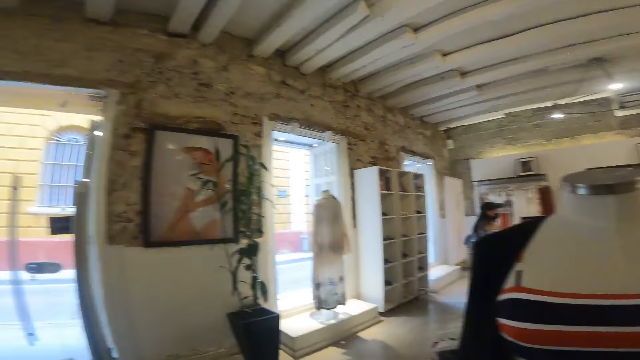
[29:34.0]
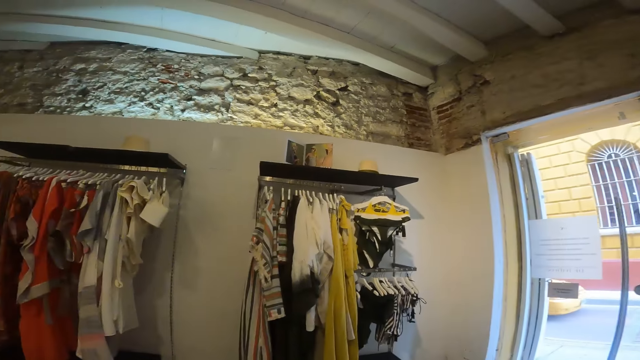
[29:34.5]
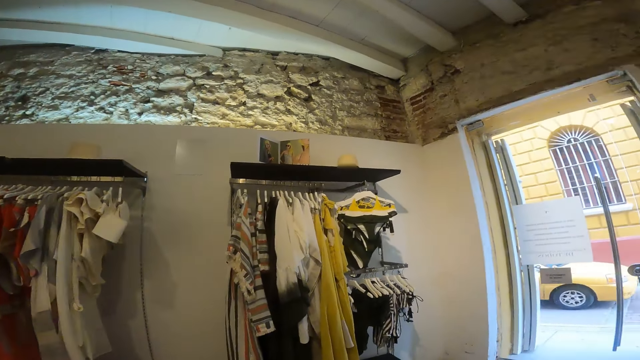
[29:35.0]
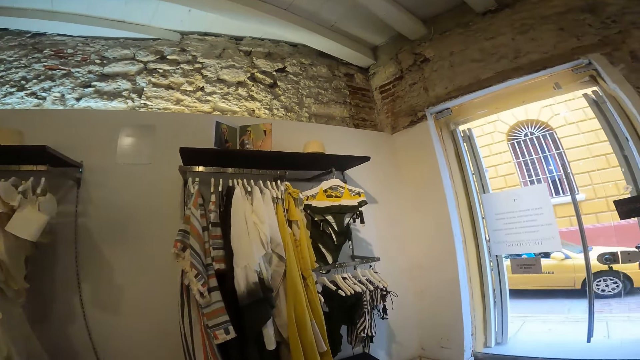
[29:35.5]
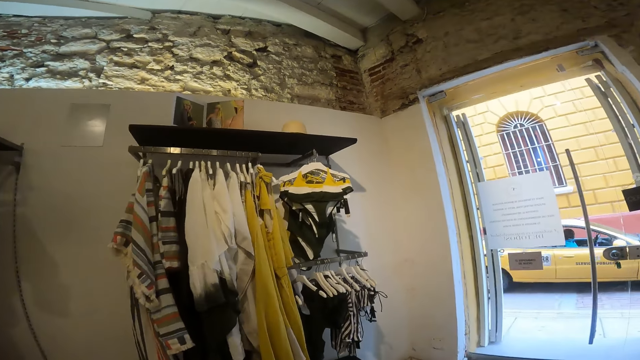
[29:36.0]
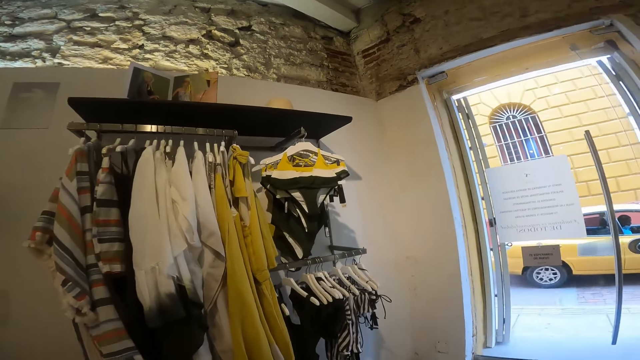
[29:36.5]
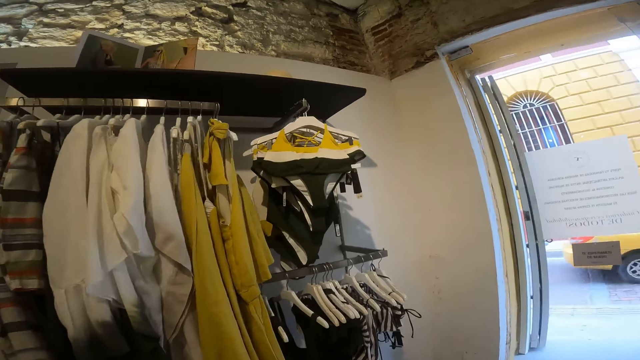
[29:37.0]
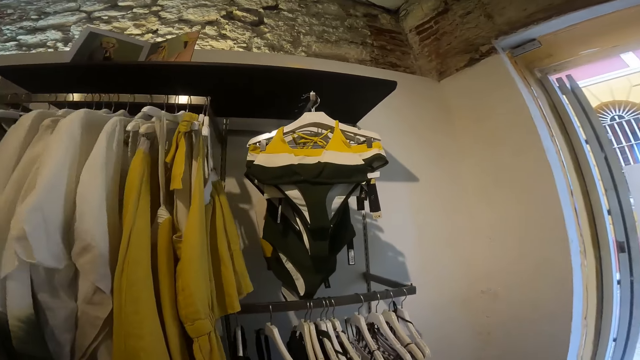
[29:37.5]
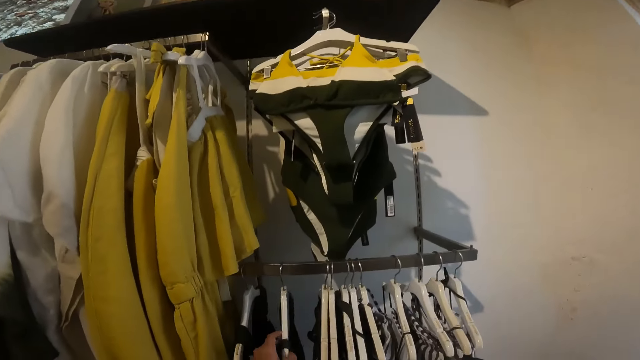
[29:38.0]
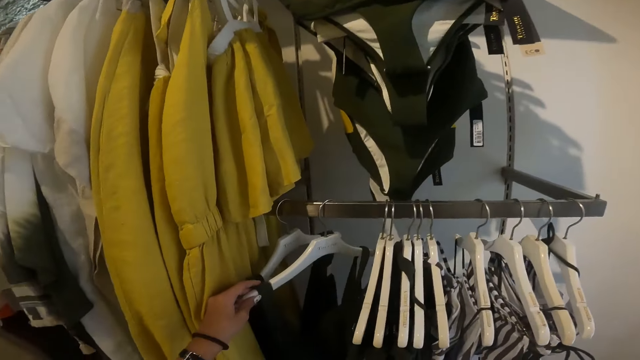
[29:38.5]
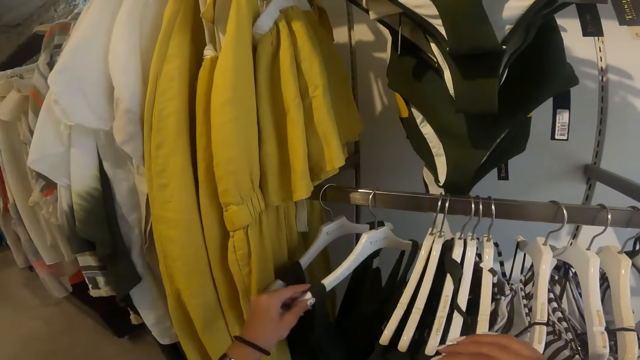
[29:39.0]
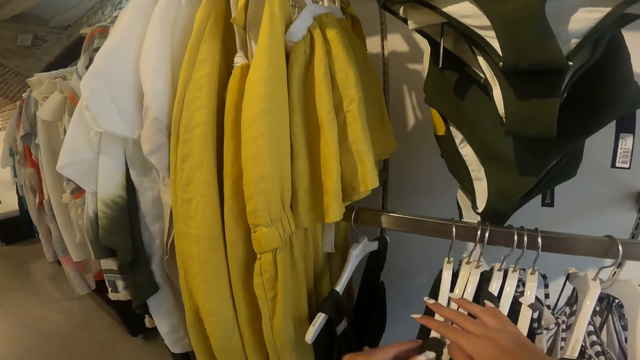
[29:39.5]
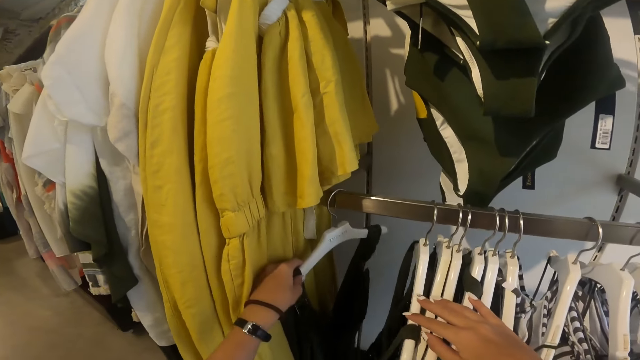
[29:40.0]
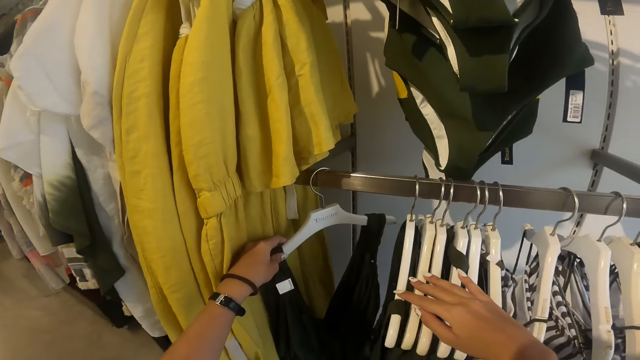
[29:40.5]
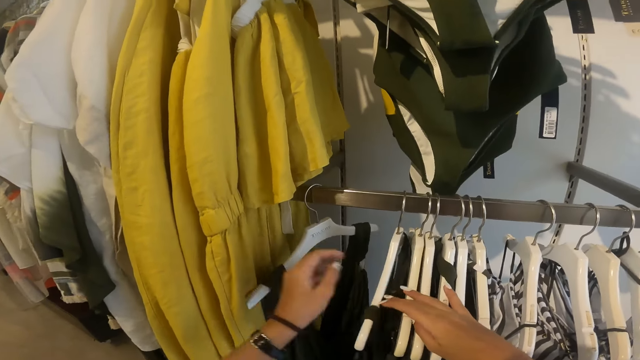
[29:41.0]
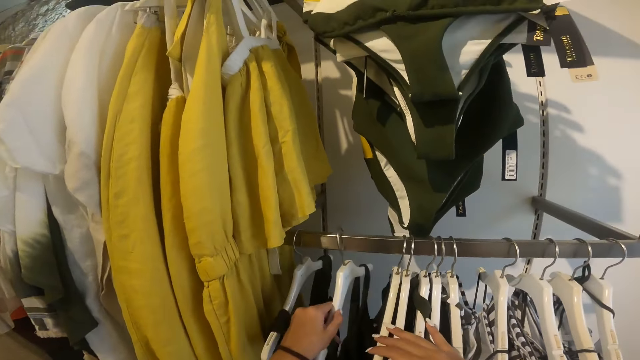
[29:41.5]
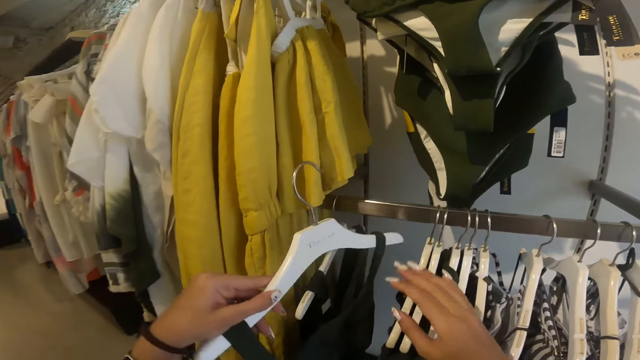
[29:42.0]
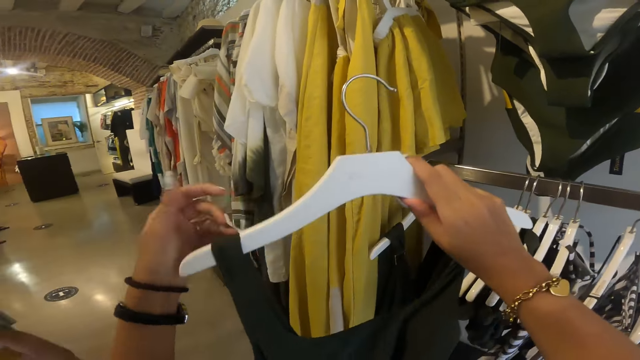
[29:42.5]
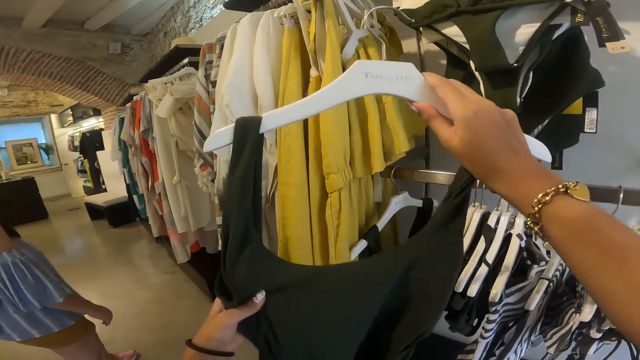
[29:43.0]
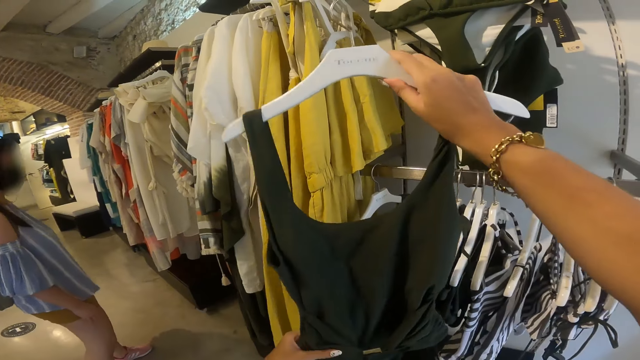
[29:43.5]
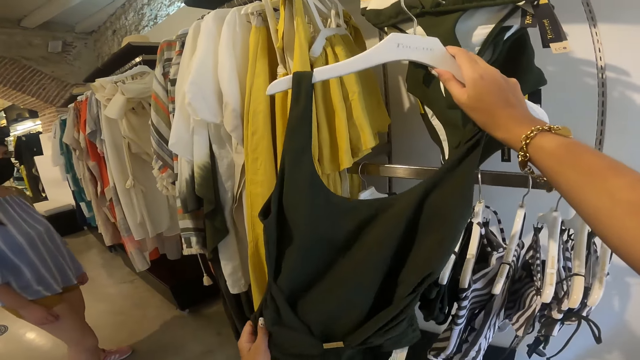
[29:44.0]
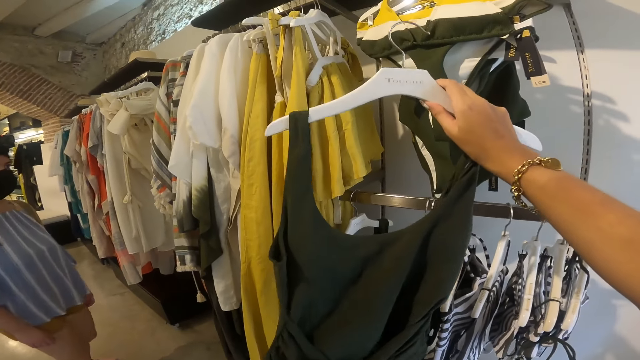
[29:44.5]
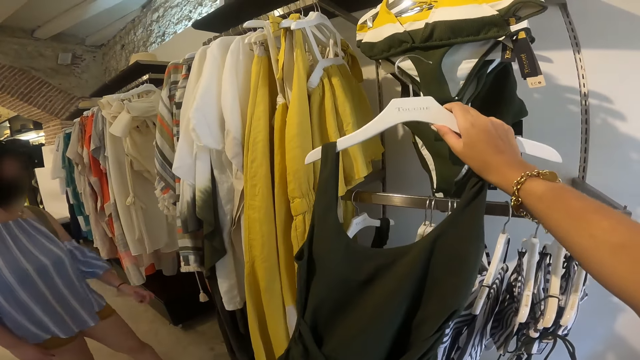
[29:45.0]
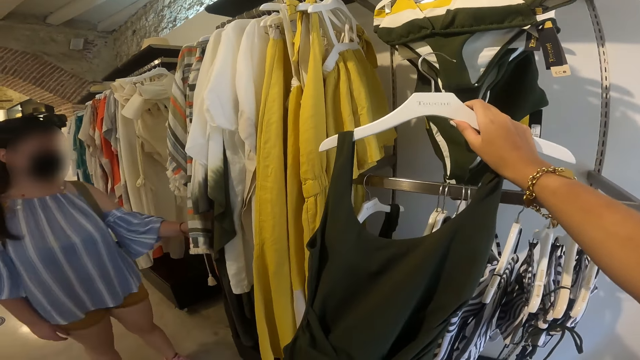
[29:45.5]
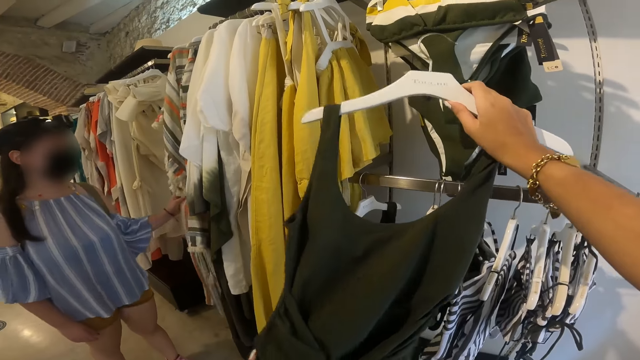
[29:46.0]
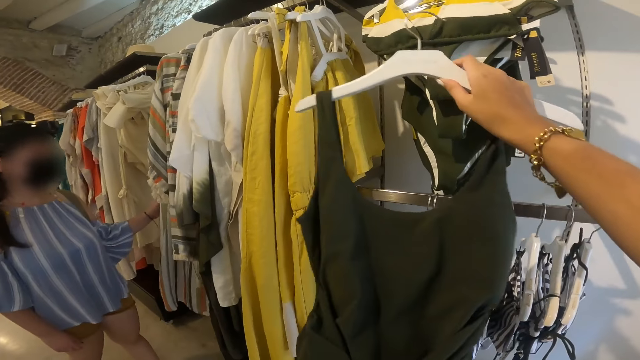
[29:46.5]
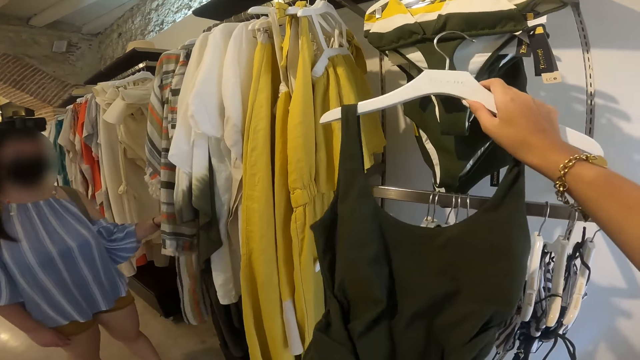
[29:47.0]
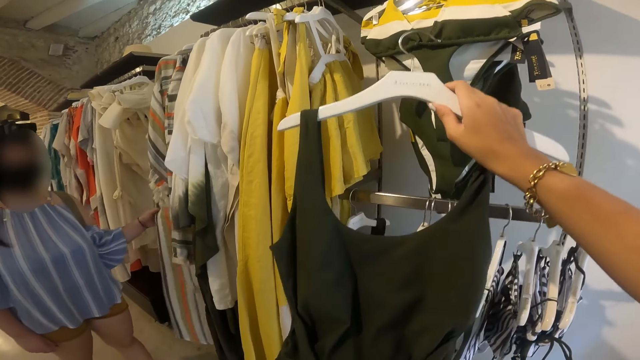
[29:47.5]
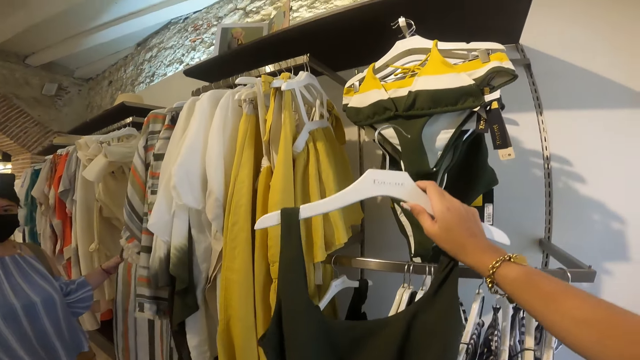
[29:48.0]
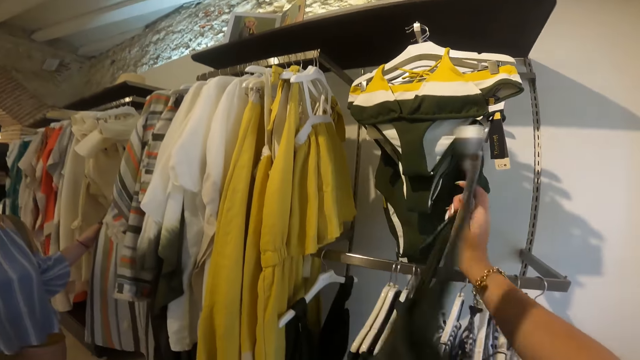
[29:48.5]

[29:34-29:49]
The camera wearer walks around the boutique. She holds some clothes. She sorts through hung clothes on a rack with both hands. She picks up a dress from the rack with her left hand. She holds the dress with both hands. She looks at the dress. The woman holds a dress on a rack with her left hand.

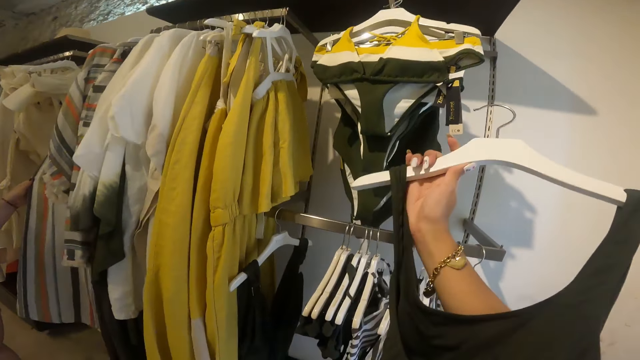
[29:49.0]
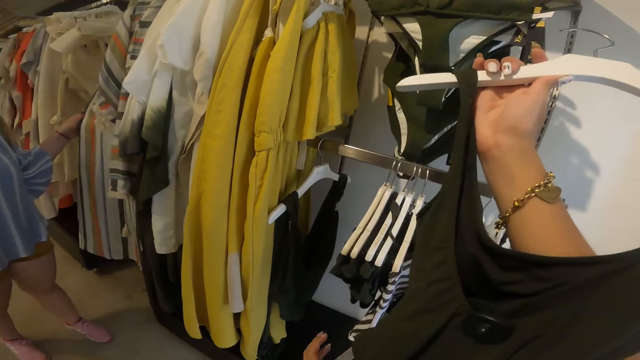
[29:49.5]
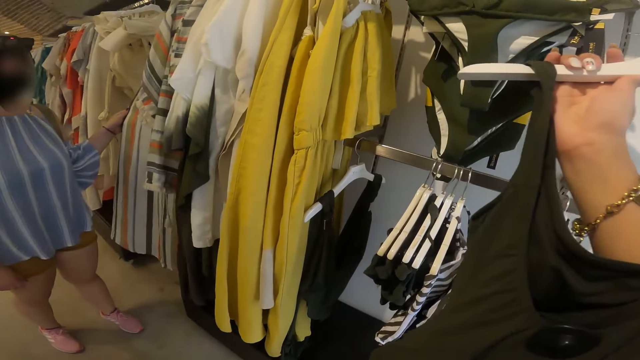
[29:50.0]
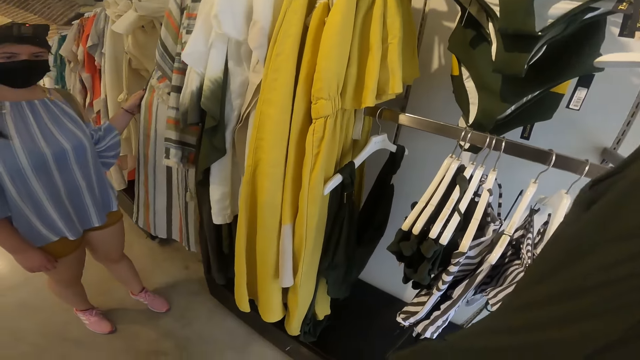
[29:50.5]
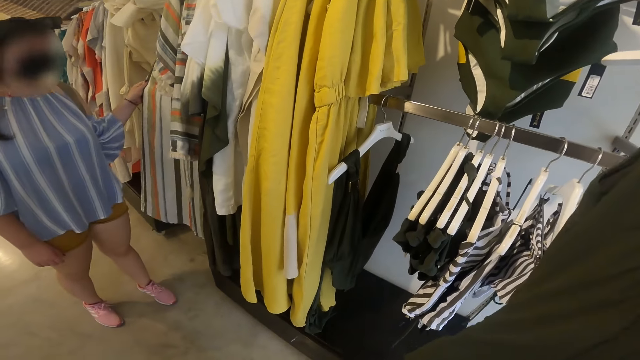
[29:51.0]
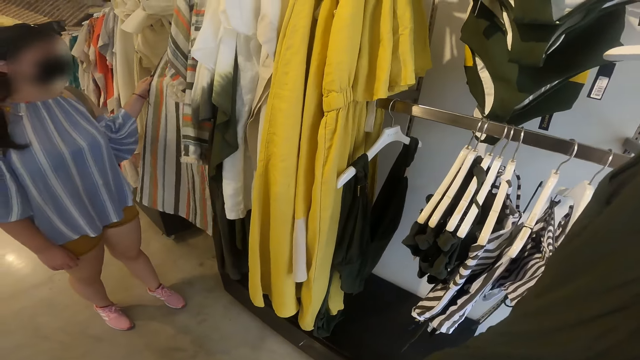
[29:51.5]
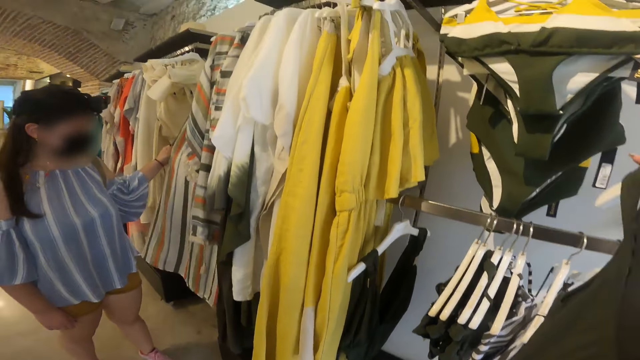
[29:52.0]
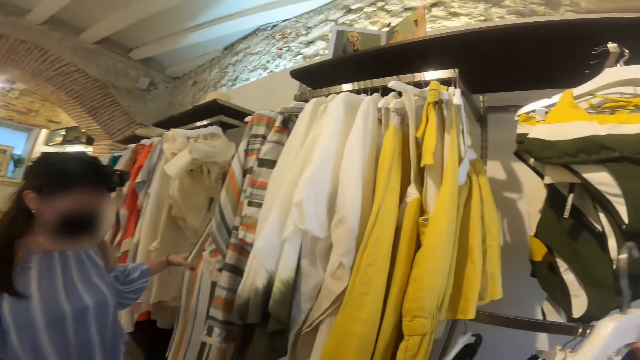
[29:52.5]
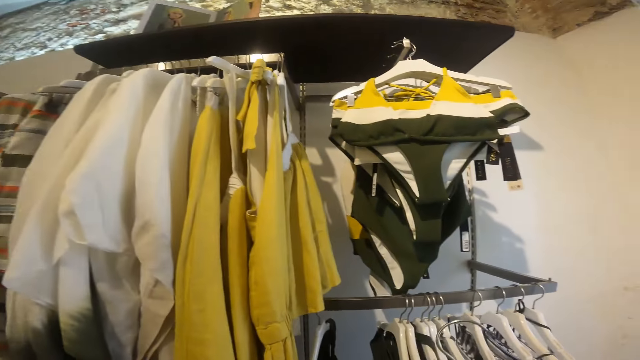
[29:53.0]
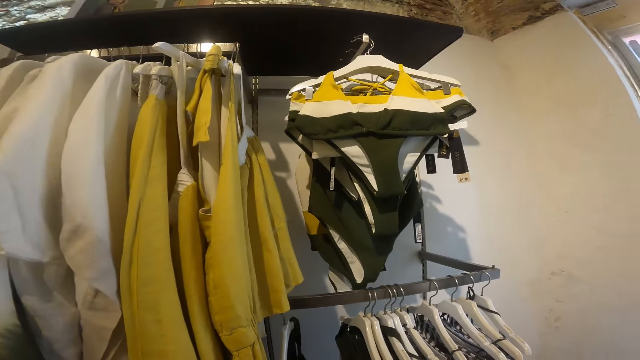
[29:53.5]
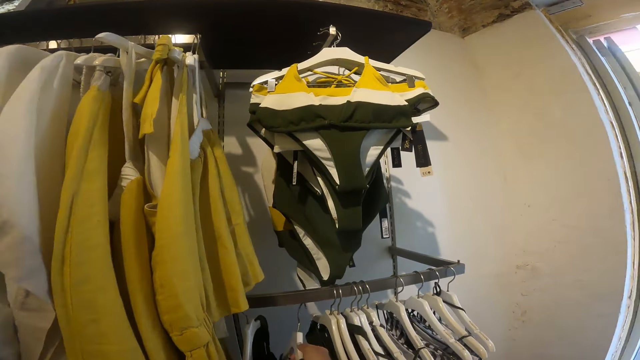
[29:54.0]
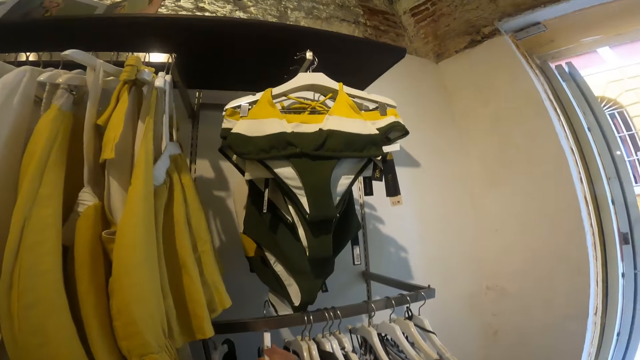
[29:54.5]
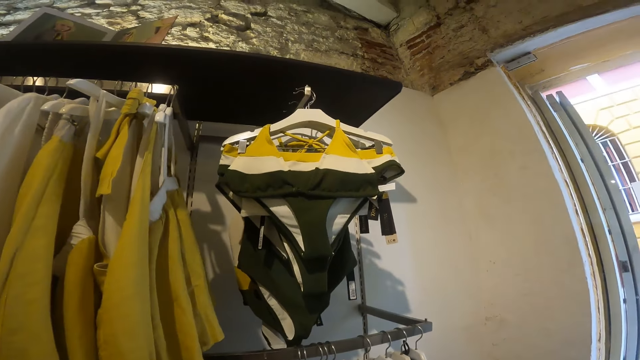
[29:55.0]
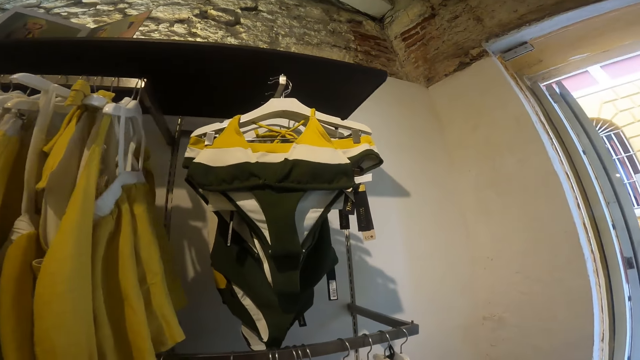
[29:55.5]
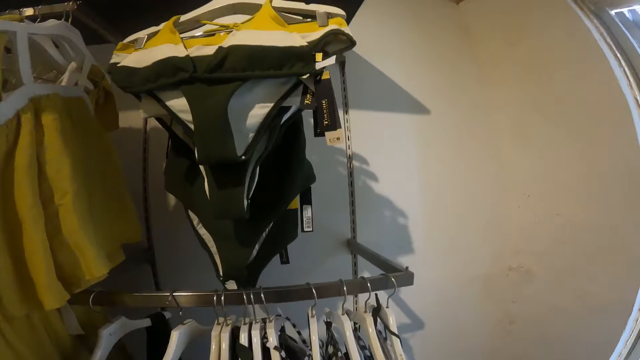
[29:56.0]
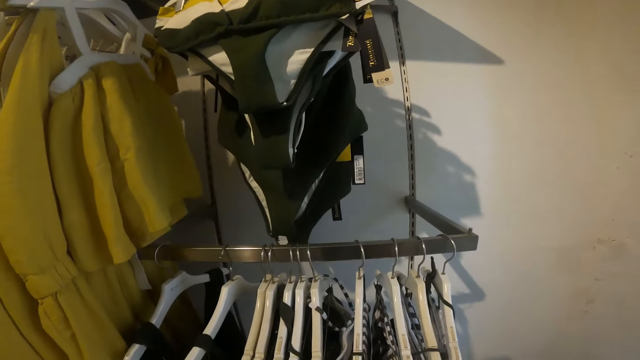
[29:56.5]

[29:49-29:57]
The camera wearer interacts with the woman. She drops the dress on the rack with her right hand.
